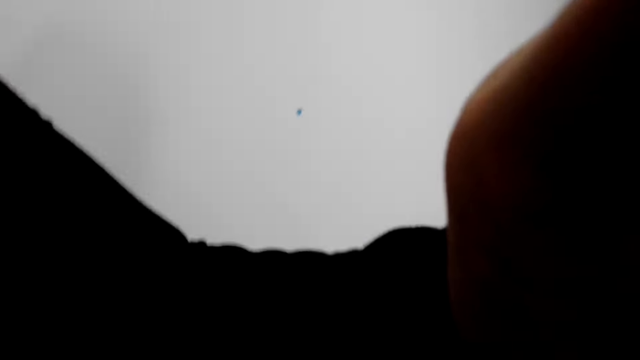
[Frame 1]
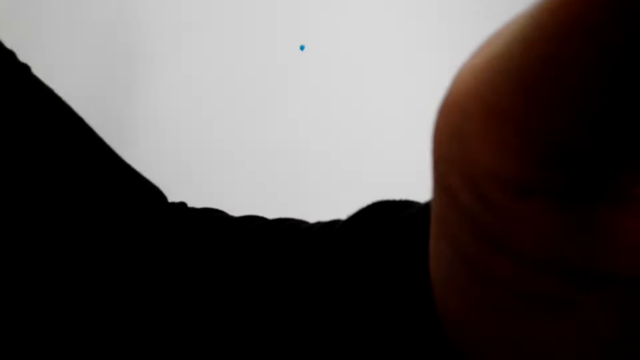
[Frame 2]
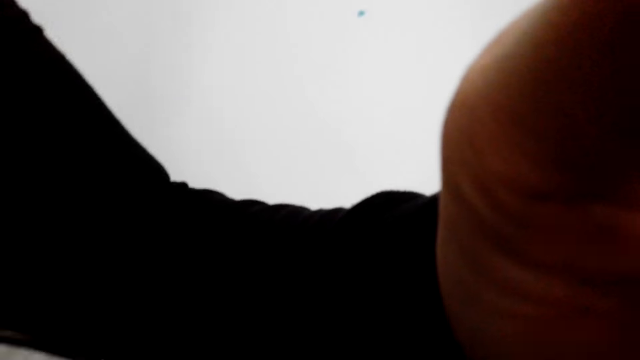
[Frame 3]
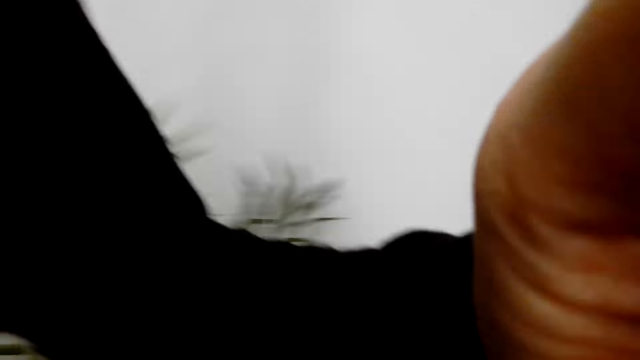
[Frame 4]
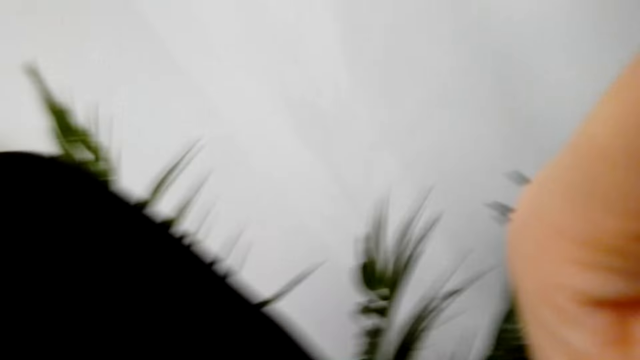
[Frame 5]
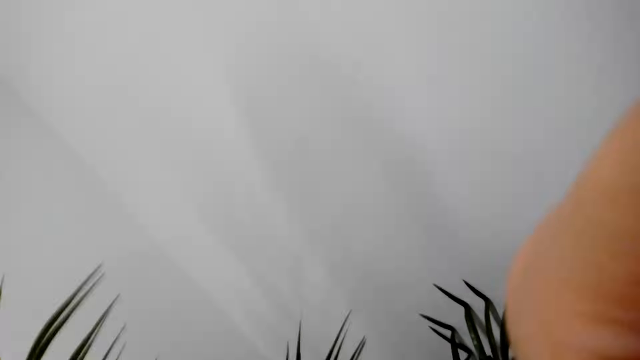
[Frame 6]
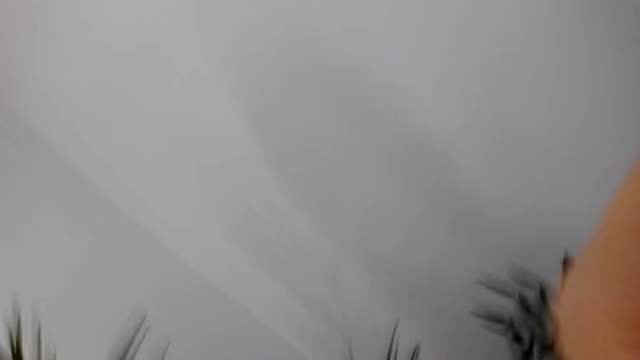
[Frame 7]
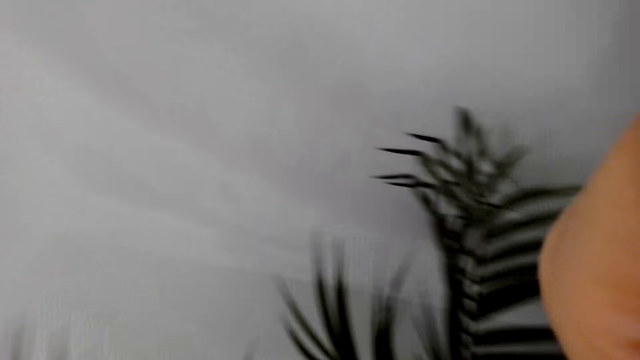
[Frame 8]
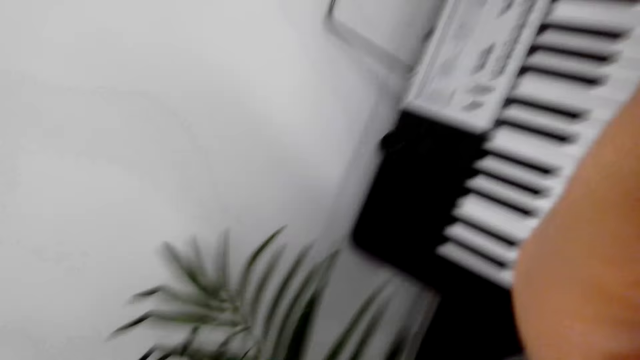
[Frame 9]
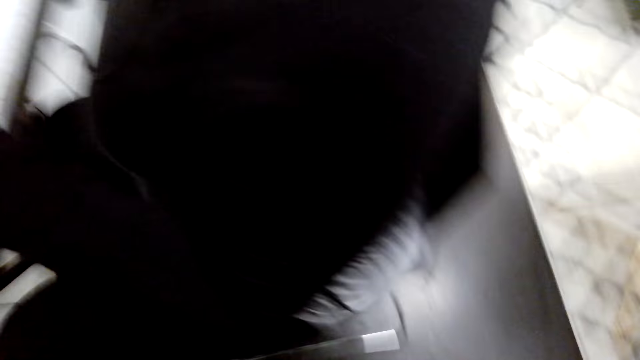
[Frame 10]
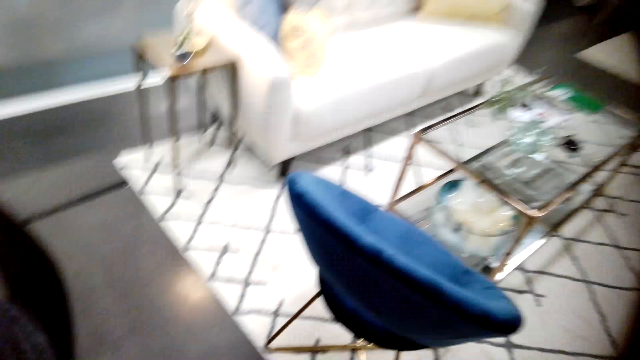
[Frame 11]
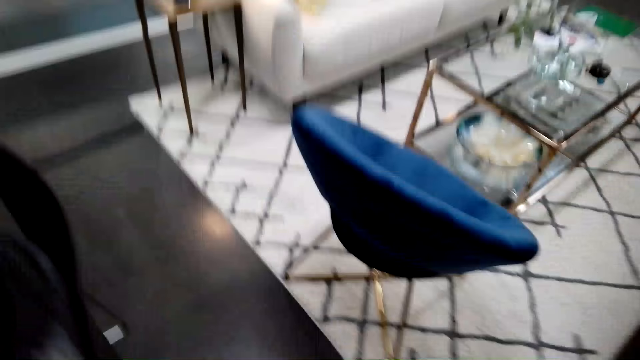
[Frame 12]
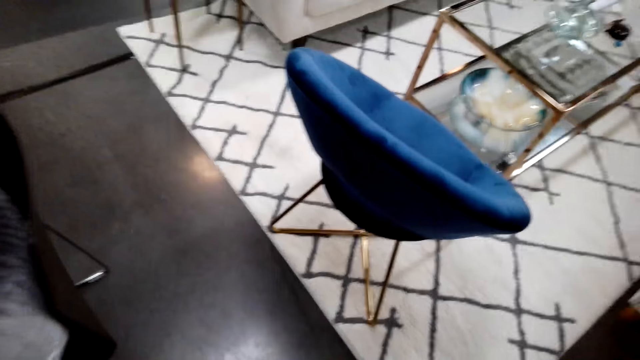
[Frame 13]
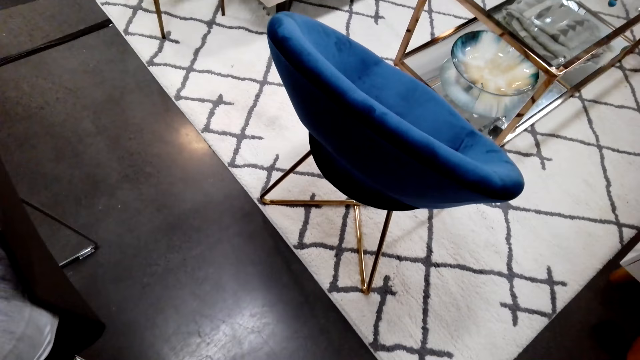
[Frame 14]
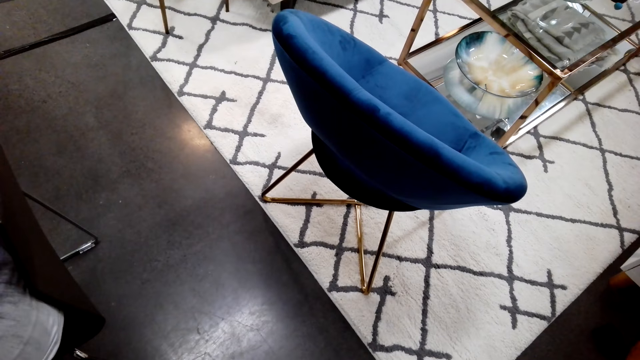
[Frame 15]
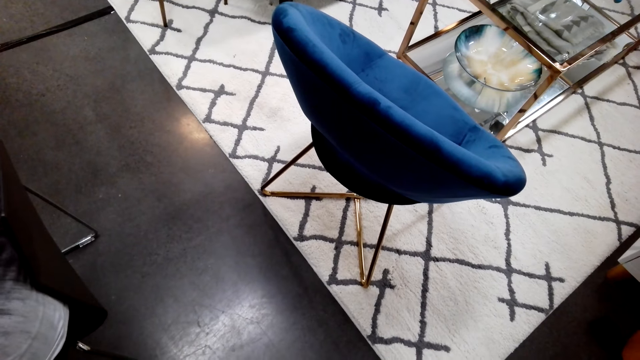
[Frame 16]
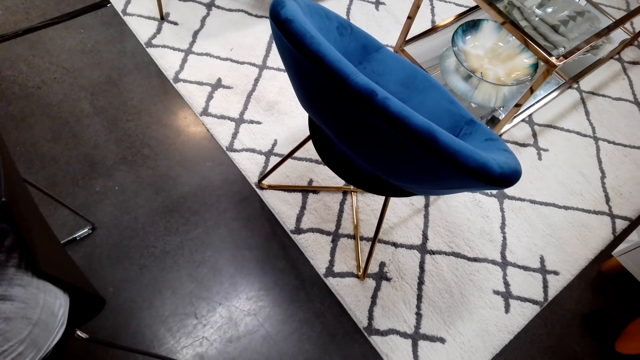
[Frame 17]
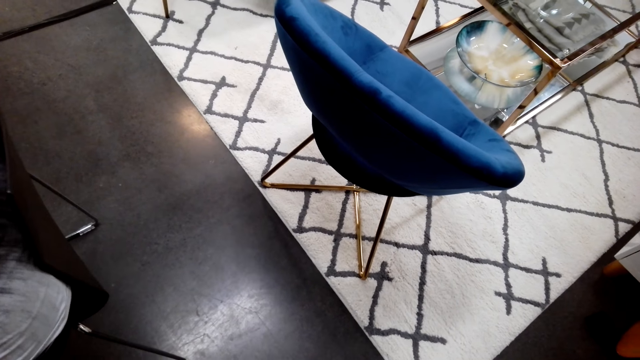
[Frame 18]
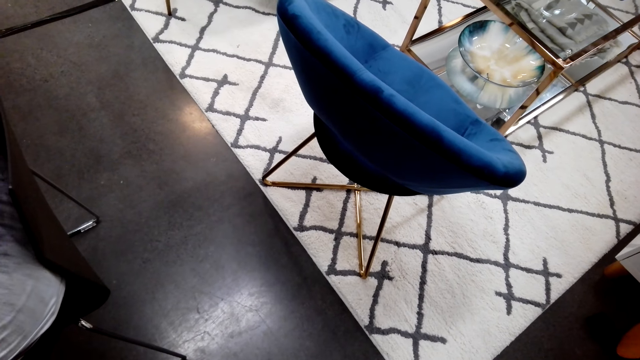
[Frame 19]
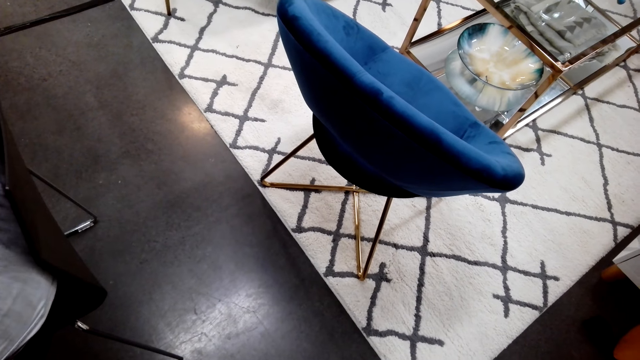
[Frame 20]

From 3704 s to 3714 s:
The camera wearer looks around.
